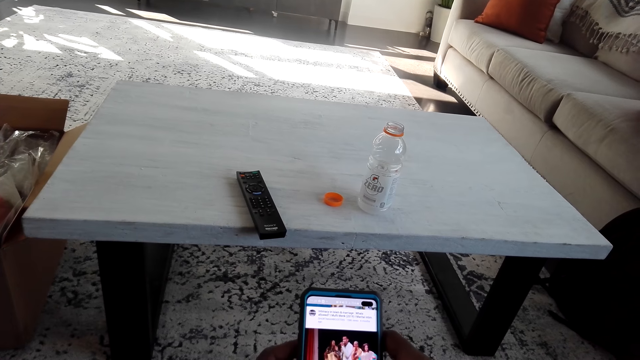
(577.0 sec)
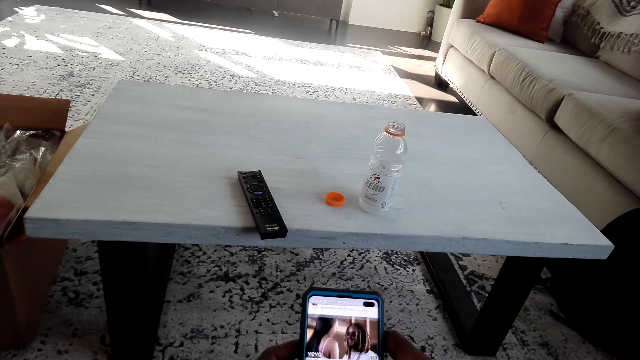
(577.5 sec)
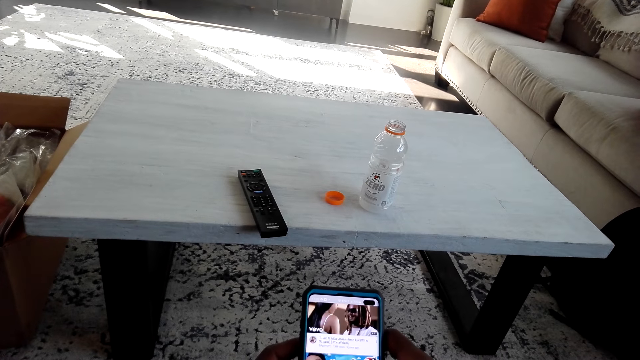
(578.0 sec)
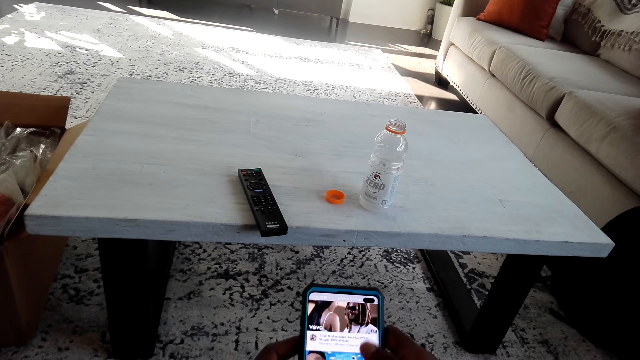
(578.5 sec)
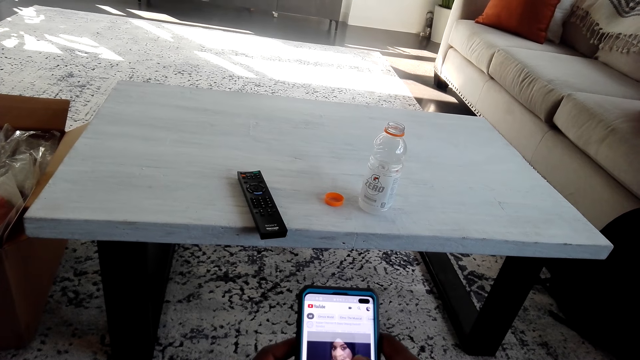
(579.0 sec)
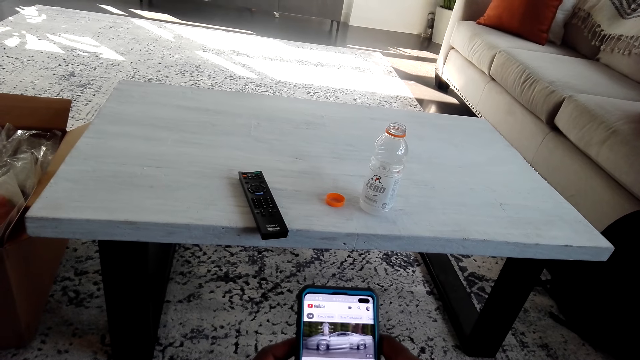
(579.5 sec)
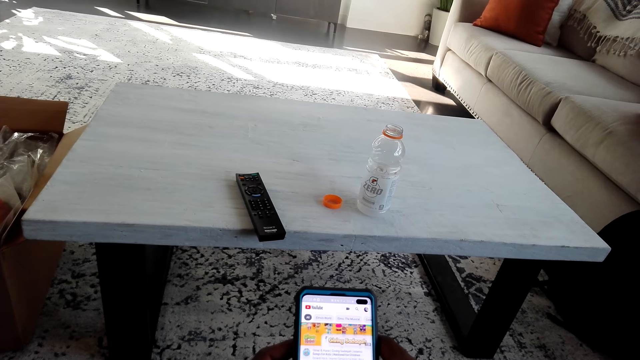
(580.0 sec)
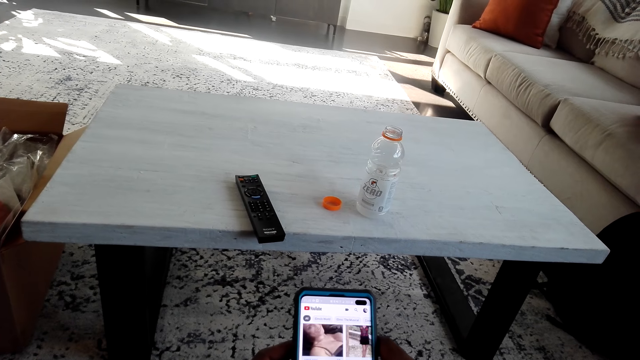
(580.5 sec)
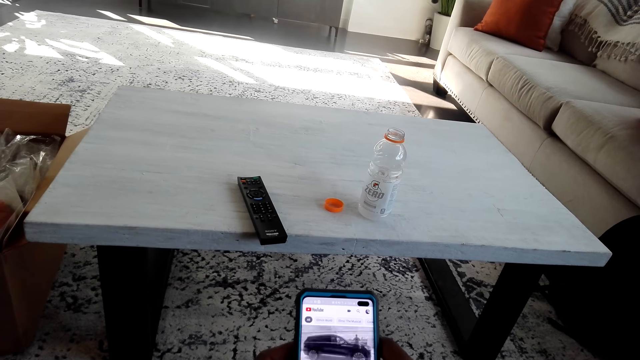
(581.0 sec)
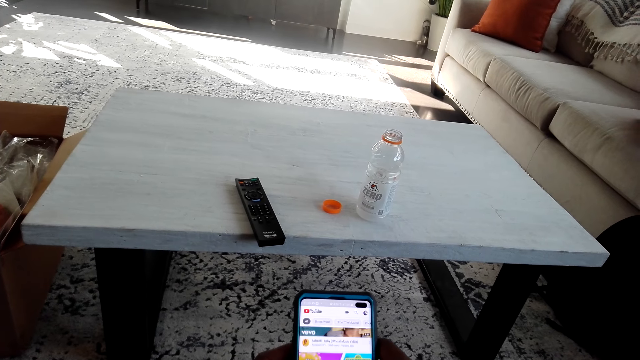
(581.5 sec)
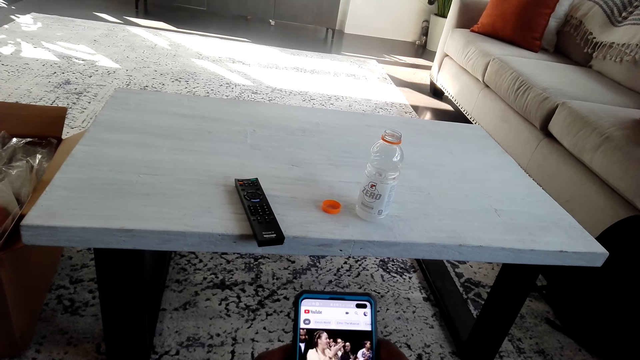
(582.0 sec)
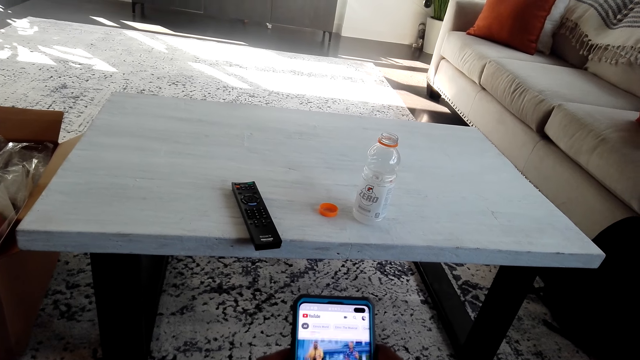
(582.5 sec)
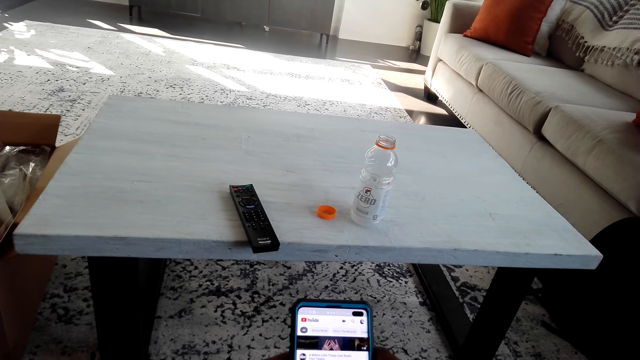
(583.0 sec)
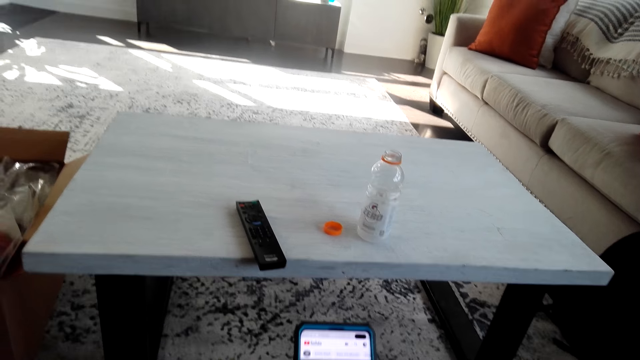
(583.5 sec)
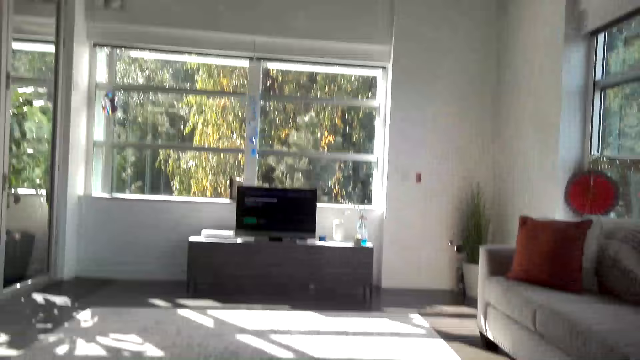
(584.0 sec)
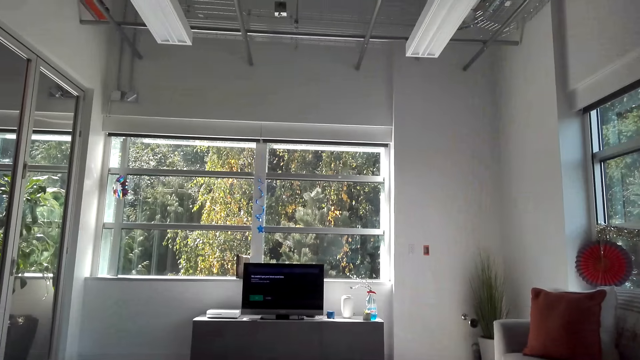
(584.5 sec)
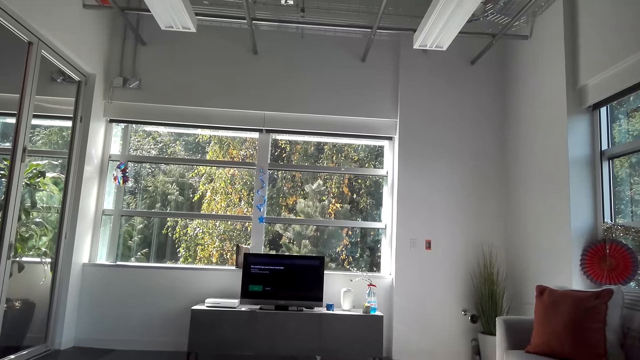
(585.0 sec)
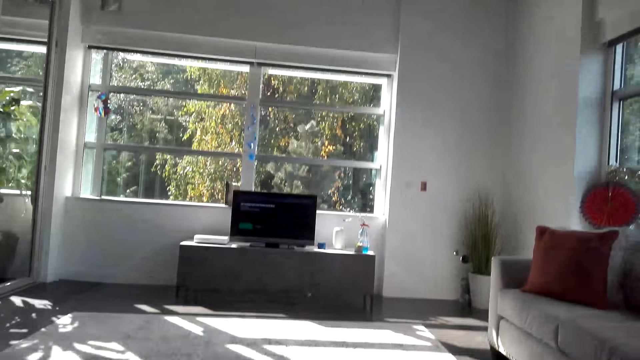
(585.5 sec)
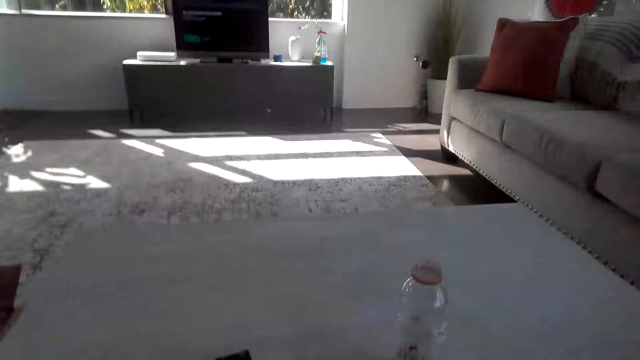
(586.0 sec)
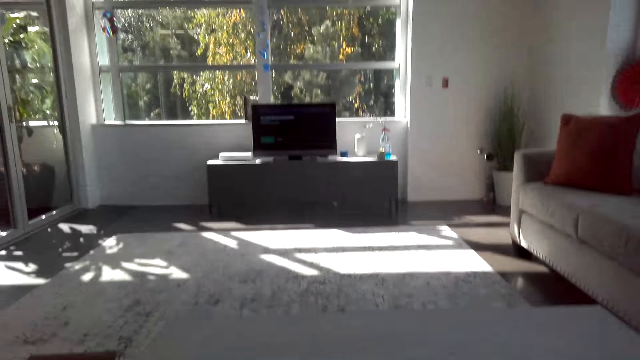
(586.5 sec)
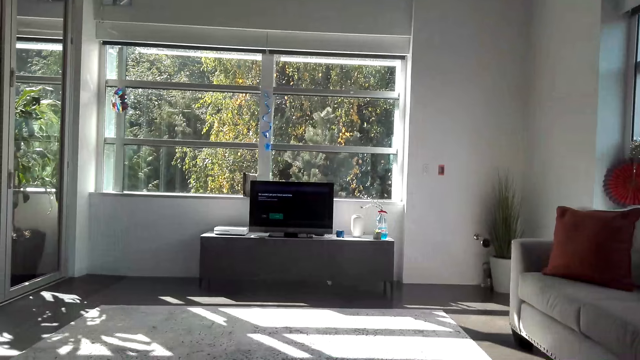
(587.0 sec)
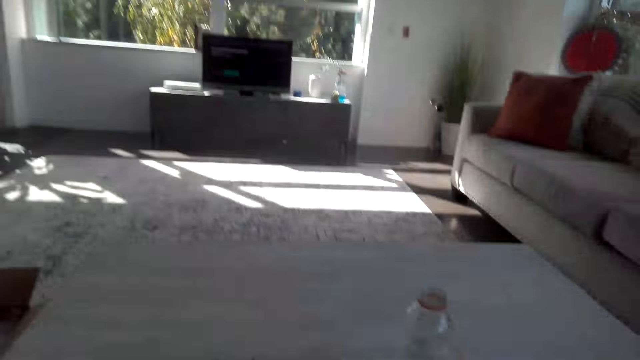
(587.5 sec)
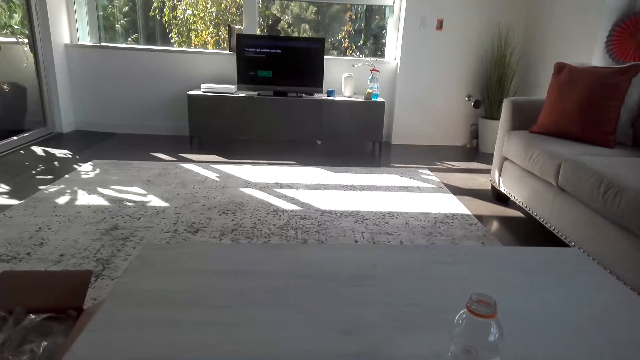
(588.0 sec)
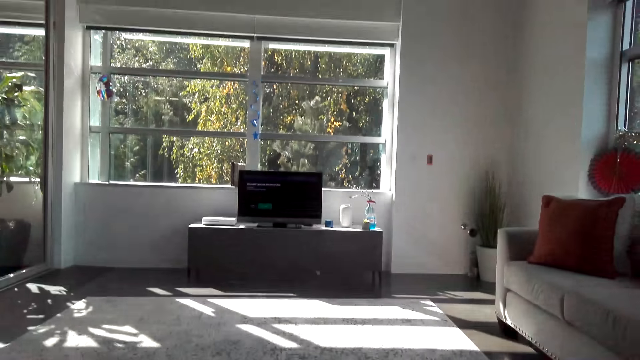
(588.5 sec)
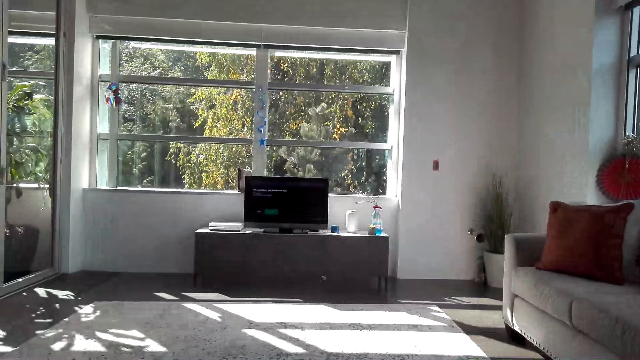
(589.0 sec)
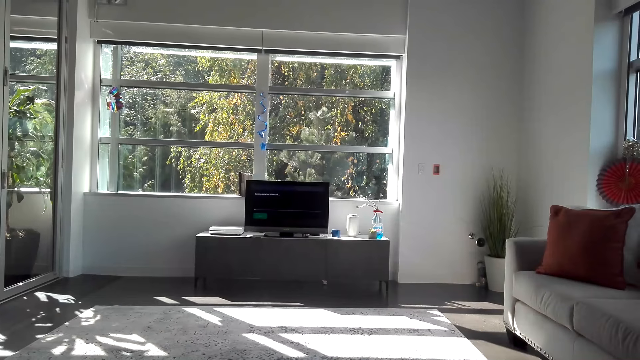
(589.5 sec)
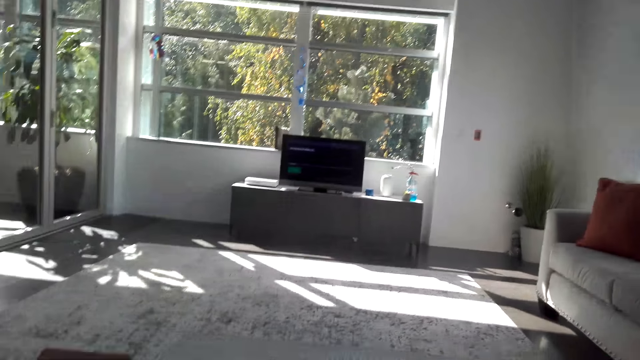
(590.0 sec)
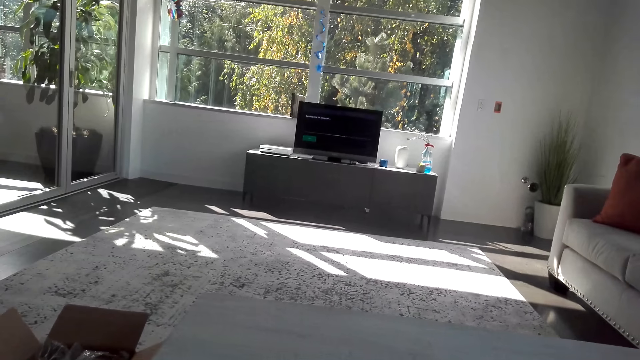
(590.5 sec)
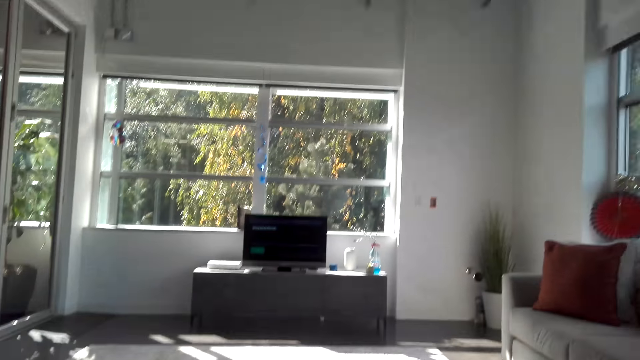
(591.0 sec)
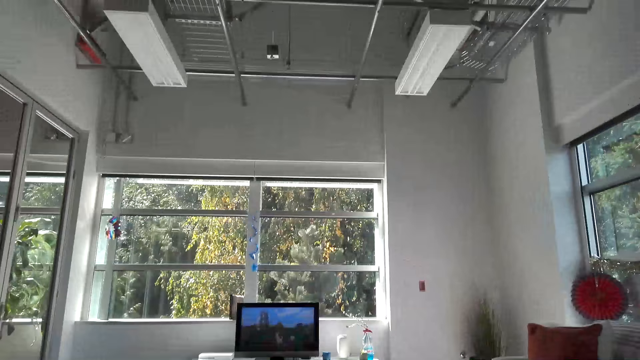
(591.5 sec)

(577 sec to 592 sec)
The camera wearer scrolls the phone. They look at the TV. They play a video game. They pick up the bottle. They scroll the remote control.

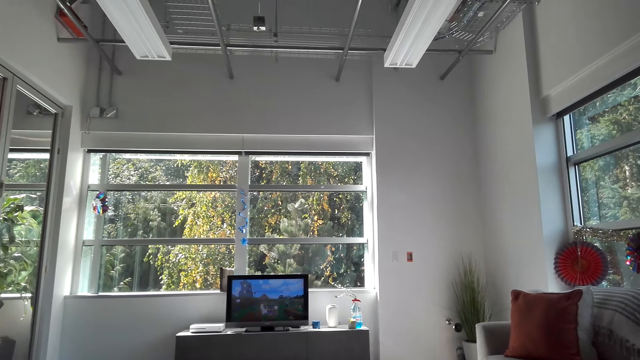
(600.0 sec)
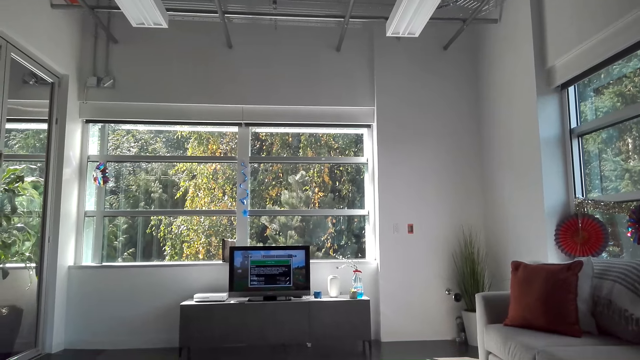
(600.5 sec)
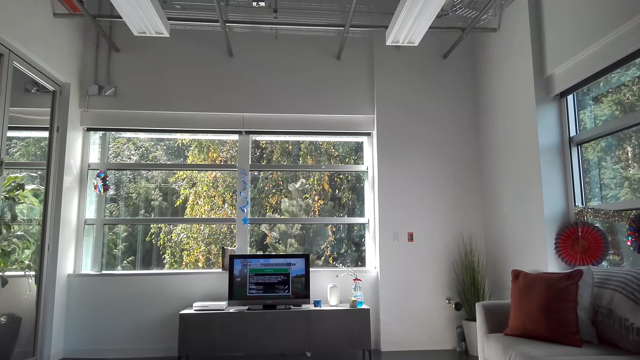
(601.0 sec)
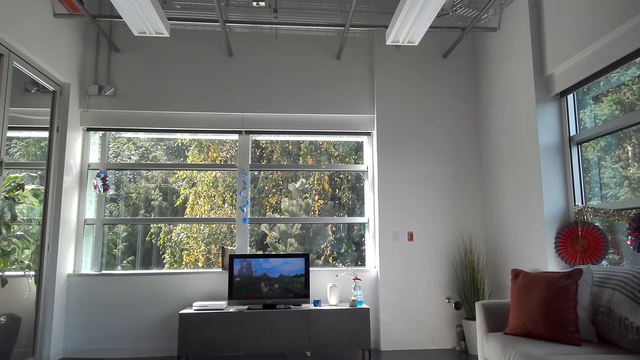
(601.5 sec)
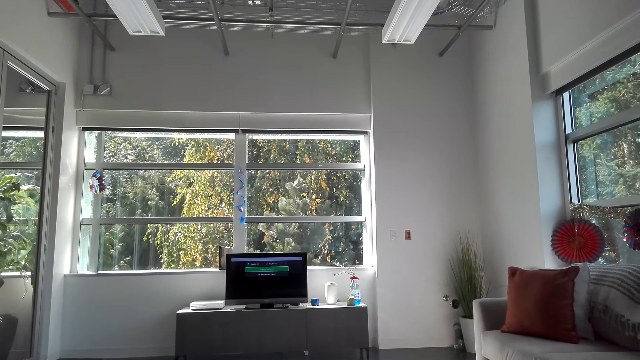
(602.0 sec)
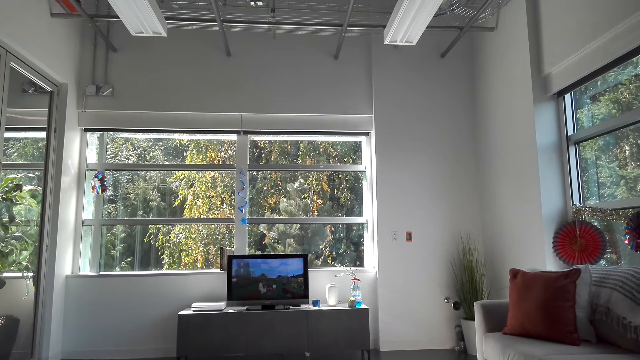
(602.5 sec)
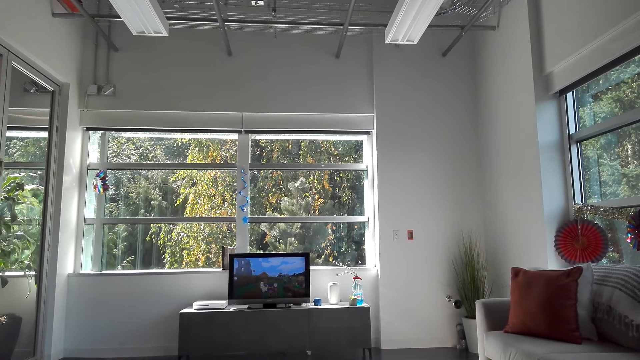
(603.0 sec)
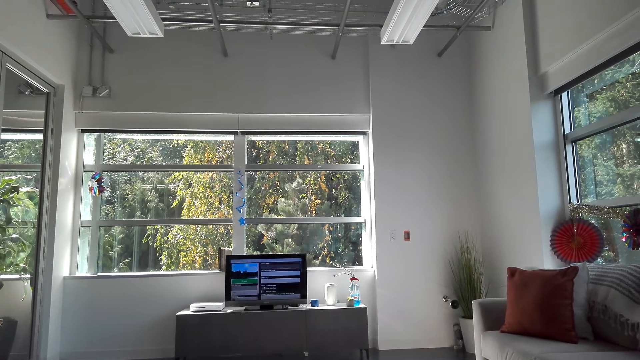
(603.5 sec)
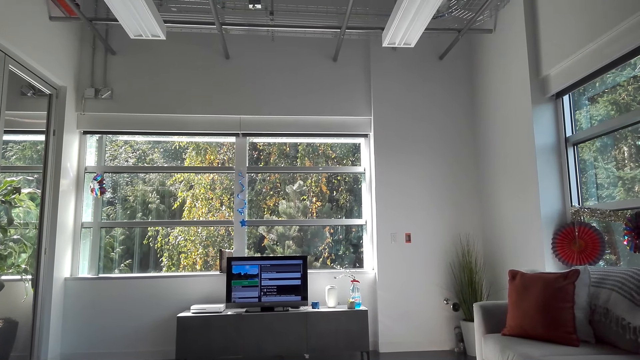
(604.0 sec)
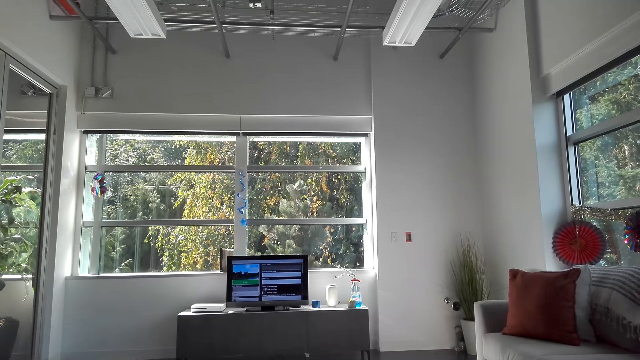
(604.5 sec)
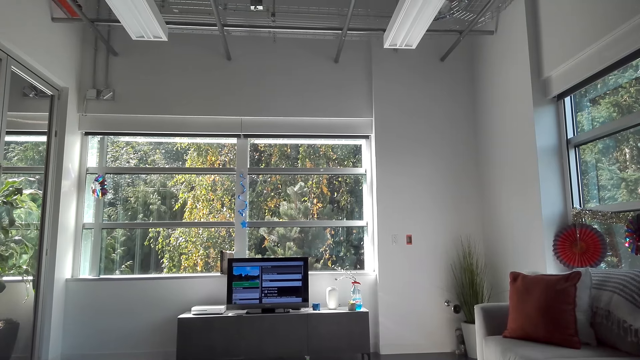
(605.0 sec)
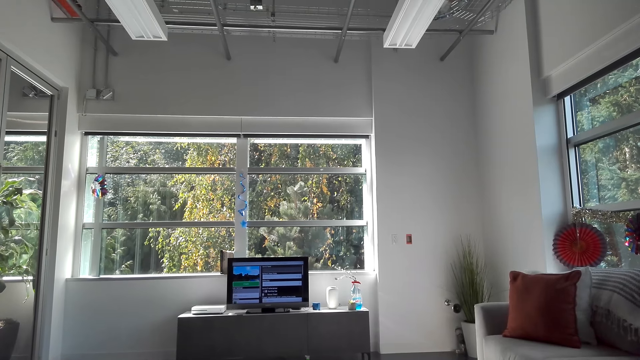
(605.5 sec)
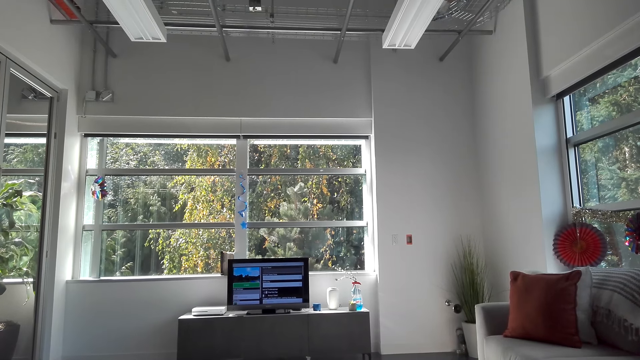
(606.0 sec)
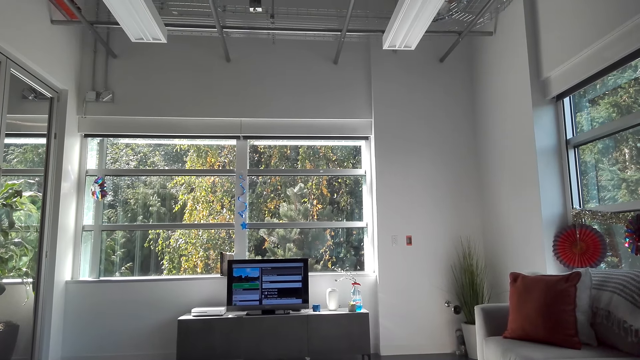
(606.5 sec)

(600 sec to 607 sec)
The camera wearer scrolls the remote.
